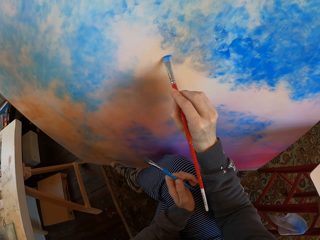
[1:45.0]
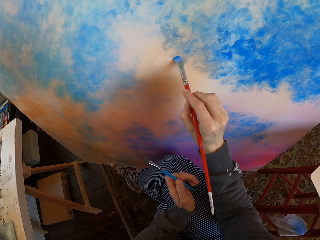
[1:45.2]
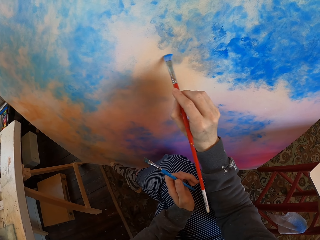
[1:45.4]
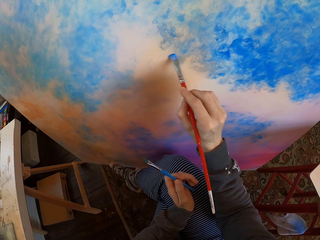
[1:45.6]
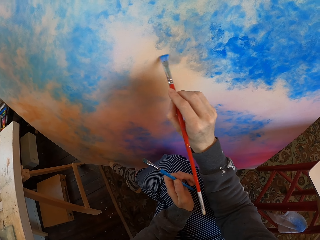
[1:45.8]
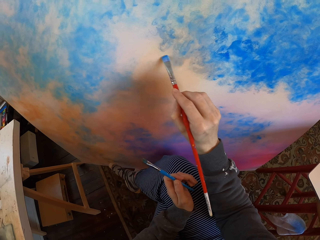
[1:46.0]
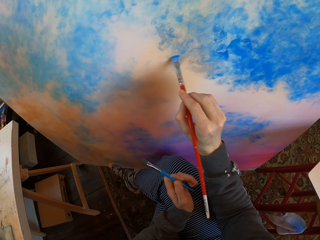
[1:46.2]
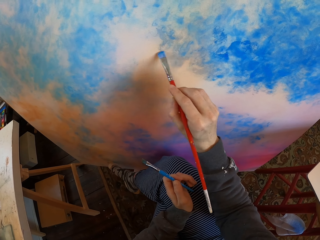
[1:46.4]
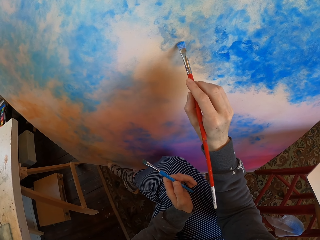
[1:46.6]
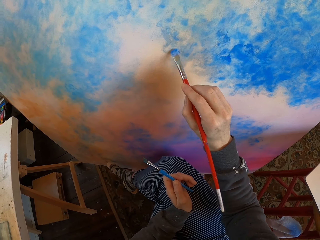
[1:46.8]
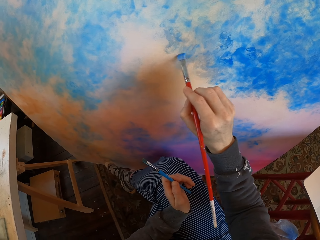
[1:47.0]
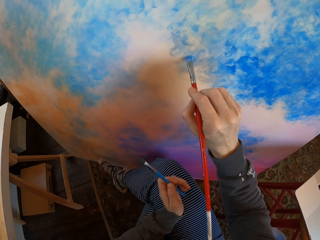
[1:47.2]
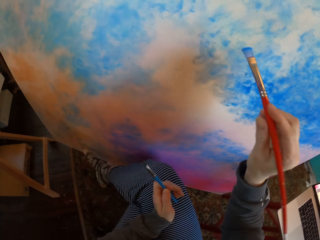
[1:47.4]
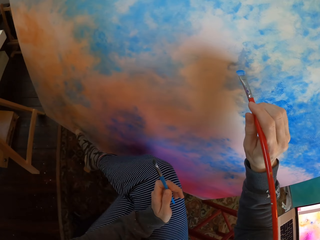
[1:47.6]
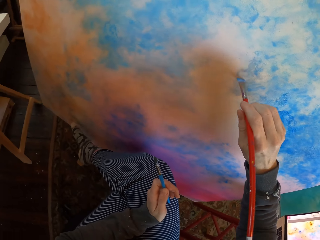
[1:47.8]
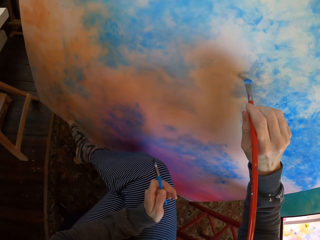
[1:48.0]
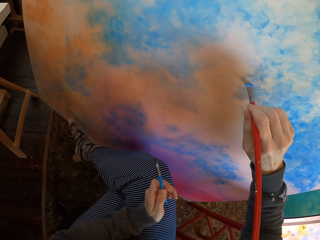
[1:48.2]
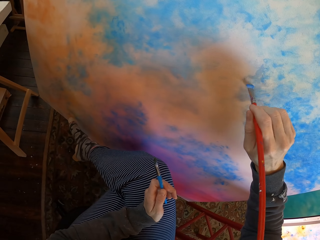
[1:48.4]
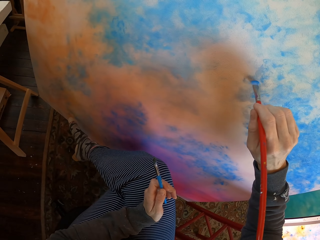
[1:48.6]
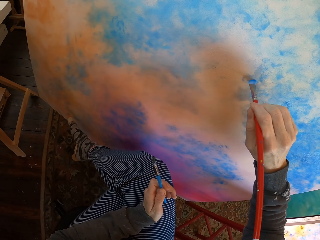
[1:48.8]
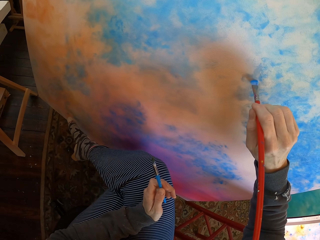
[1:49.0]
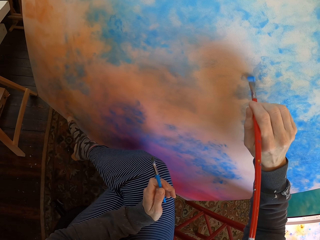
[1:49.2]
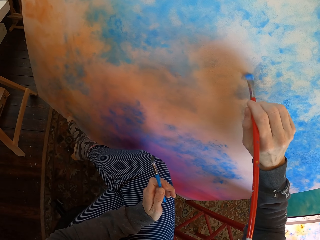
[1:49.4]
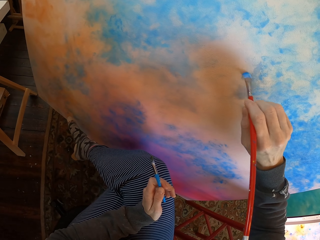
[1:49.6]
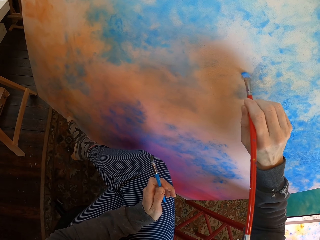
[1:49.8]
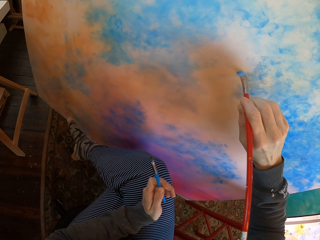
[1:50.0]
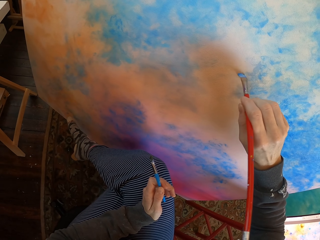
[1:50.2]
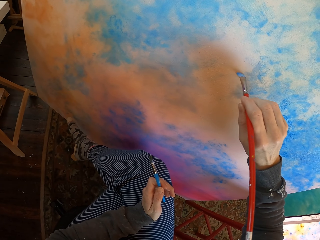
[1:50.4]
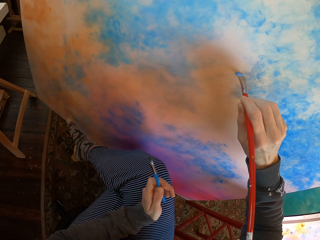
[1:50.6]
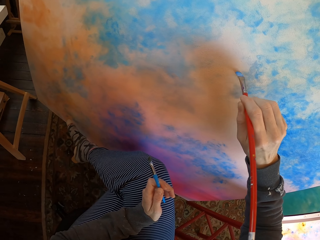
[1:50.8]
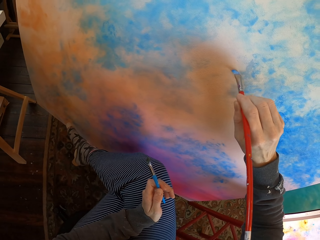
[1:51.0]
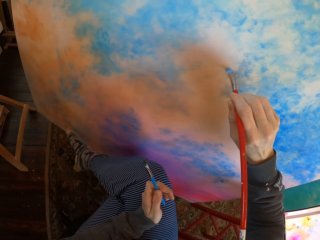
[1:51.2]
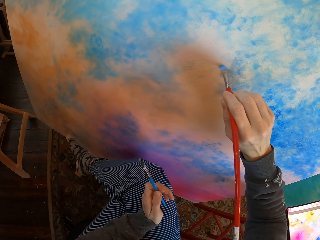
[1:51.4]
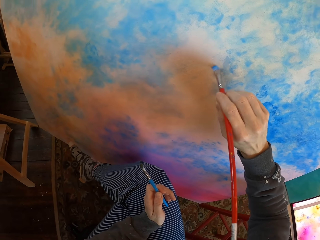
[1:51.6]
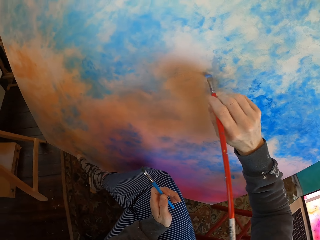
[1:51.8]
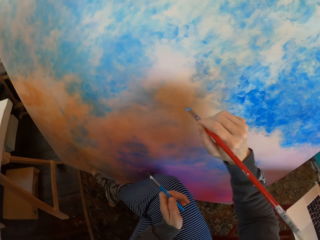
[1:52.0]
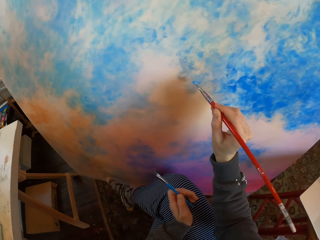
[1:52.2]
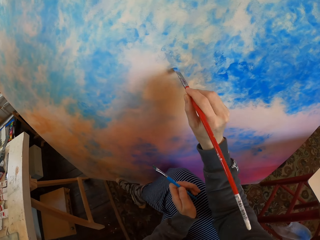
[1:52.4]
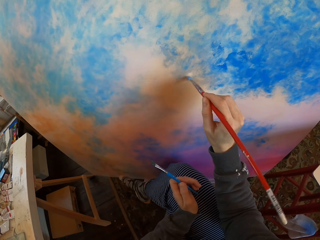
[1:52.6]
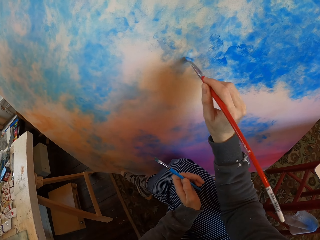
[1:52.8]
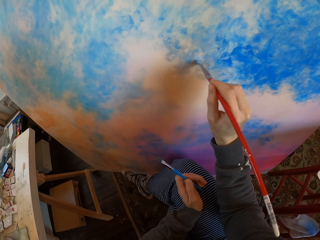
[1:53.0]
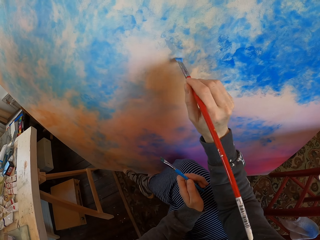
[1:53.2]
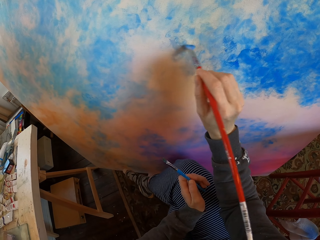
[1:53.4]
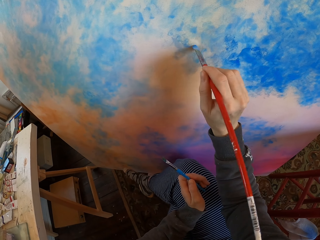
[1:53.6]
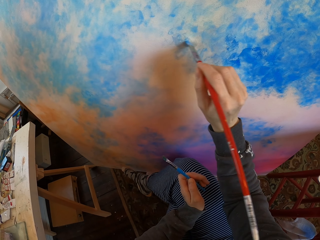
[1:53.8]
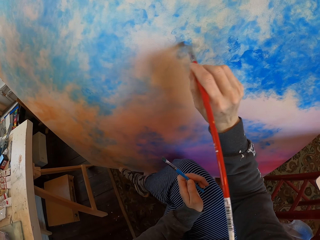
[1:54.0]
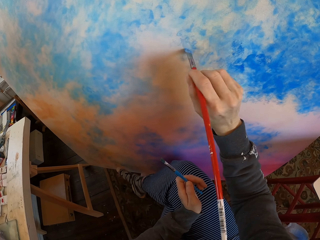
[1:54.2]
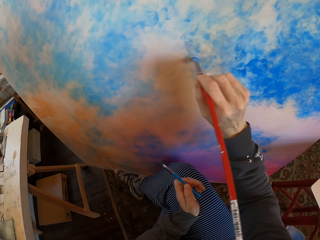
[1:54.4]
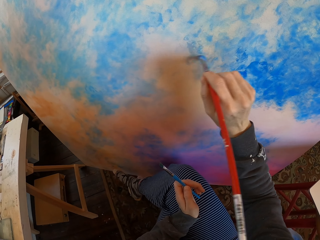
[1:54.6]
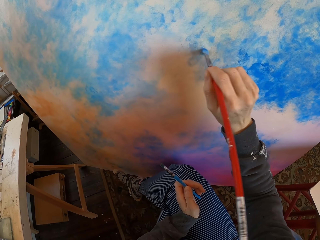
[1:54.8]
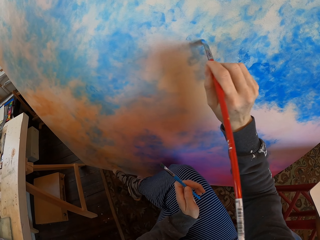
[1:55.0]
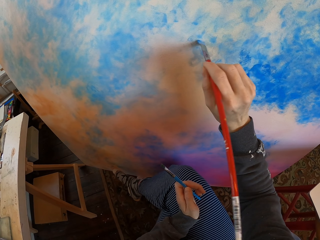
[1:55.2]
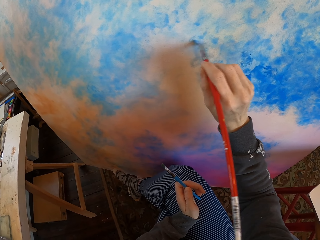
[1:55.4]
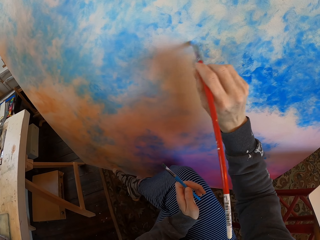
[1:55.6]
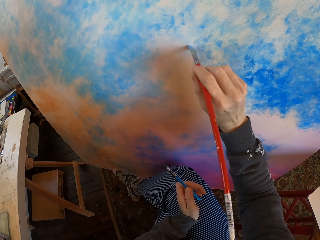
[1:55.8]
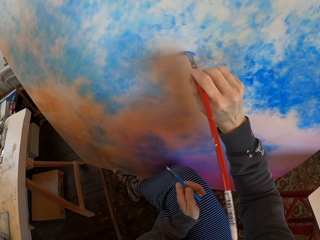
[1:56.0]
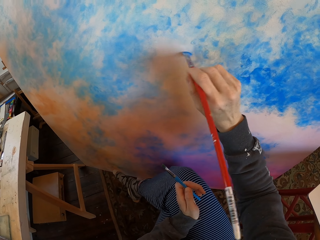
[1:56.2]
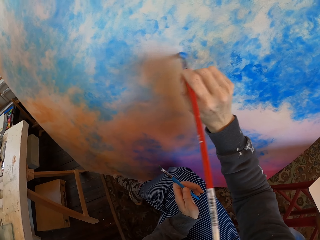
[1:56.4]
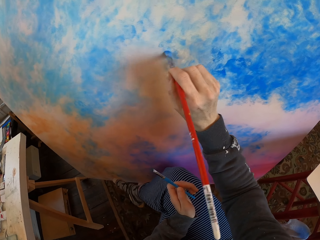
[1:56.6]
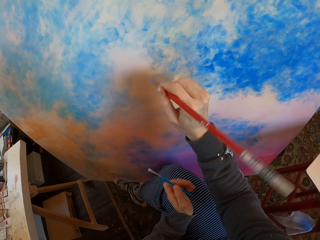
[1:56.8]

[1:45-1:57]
The camera wearer turns to the side. They color a board with a drawing color brush. They turn to the side. They color the board with the drawing color brush.

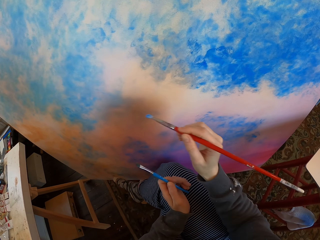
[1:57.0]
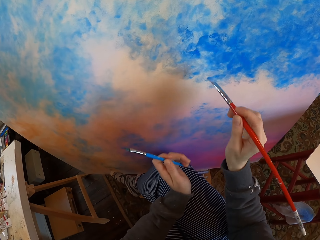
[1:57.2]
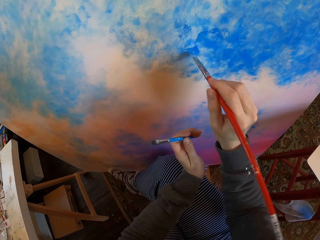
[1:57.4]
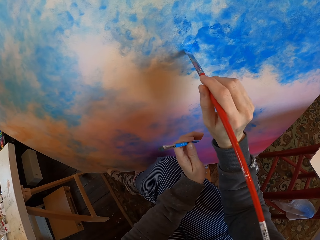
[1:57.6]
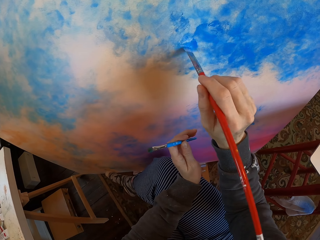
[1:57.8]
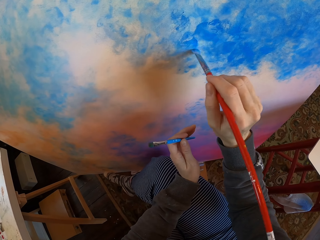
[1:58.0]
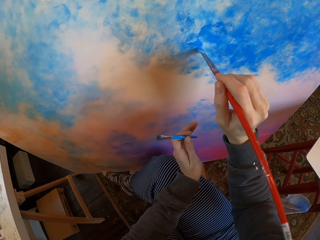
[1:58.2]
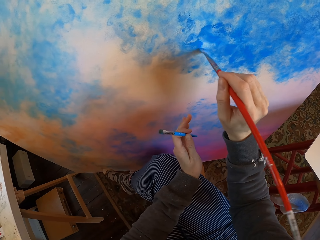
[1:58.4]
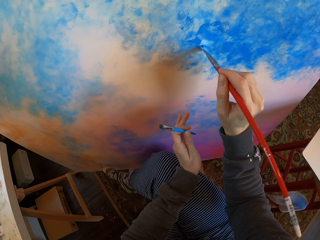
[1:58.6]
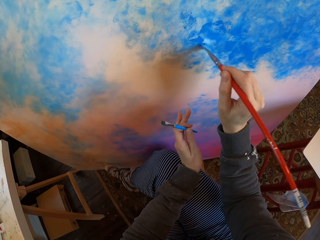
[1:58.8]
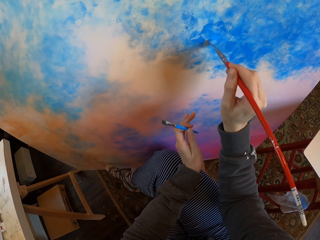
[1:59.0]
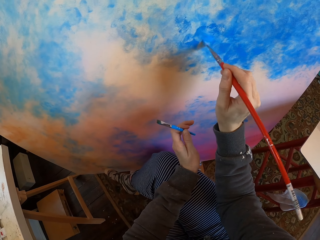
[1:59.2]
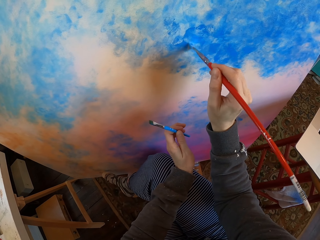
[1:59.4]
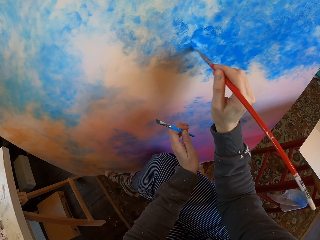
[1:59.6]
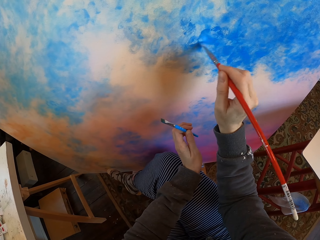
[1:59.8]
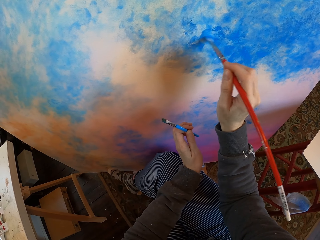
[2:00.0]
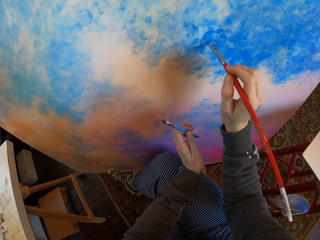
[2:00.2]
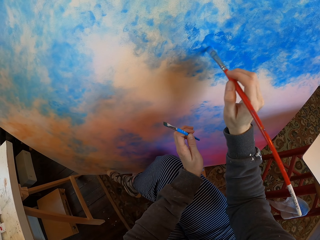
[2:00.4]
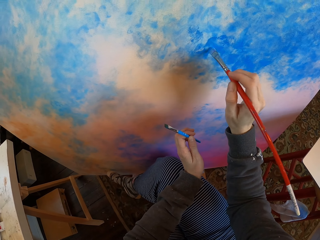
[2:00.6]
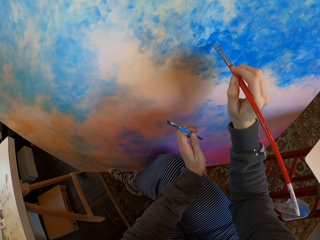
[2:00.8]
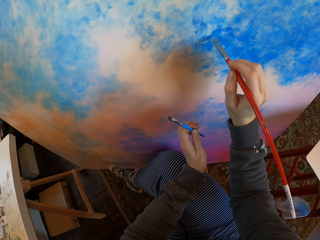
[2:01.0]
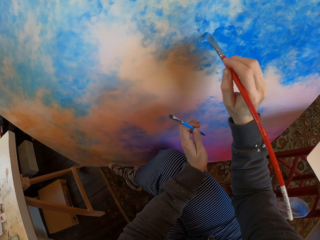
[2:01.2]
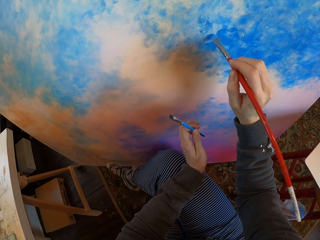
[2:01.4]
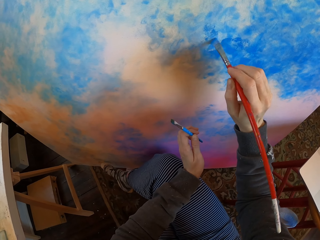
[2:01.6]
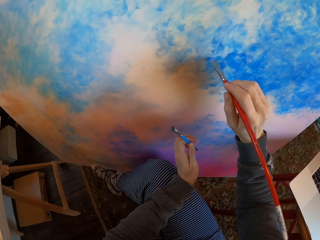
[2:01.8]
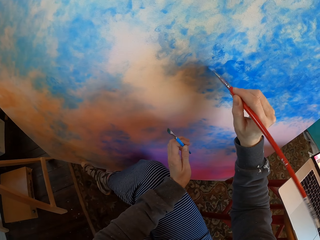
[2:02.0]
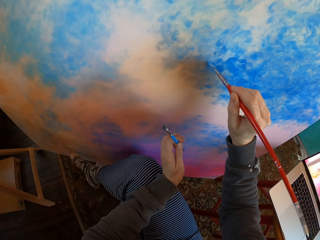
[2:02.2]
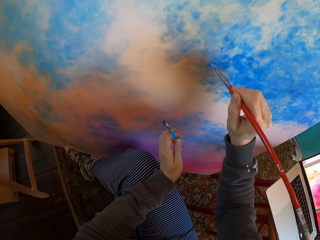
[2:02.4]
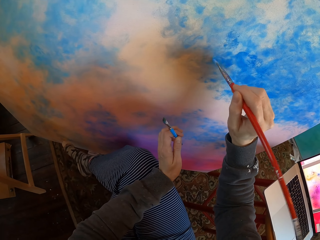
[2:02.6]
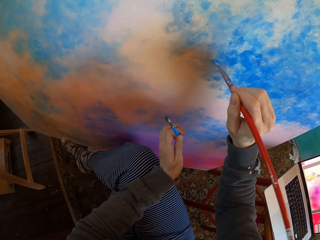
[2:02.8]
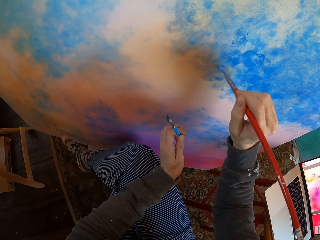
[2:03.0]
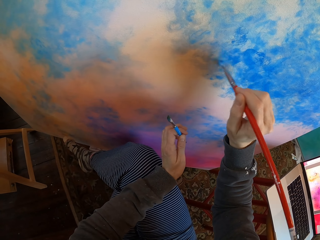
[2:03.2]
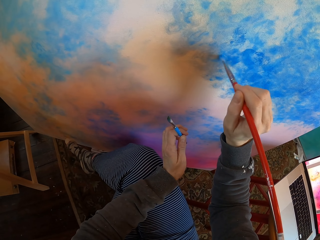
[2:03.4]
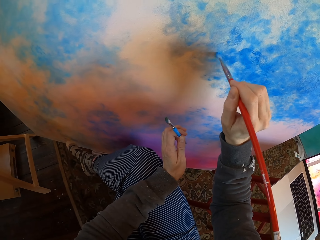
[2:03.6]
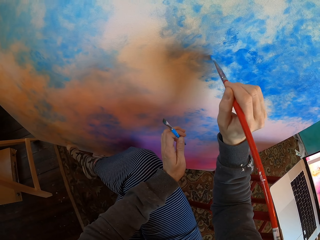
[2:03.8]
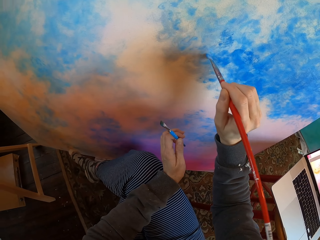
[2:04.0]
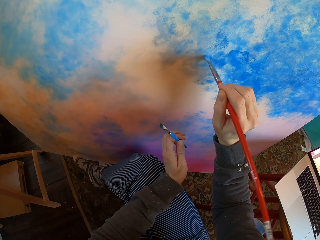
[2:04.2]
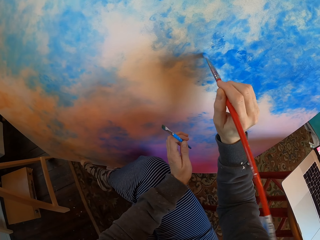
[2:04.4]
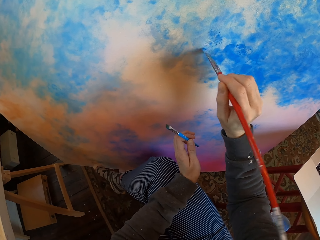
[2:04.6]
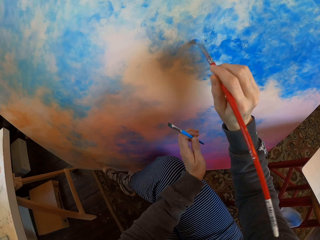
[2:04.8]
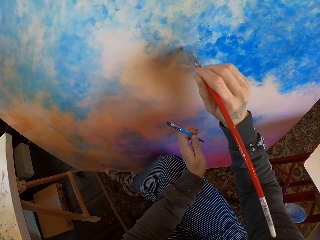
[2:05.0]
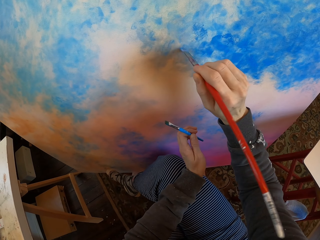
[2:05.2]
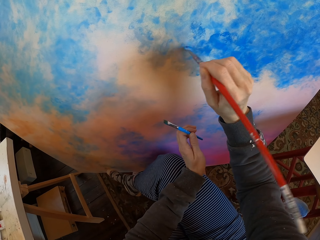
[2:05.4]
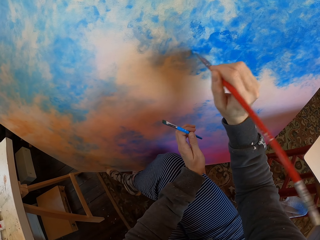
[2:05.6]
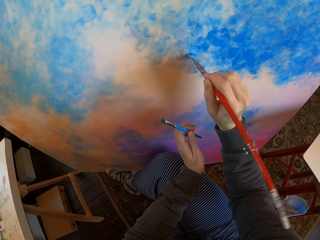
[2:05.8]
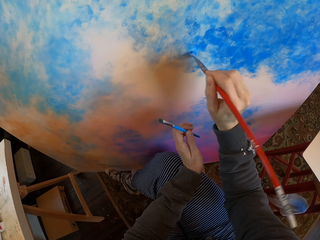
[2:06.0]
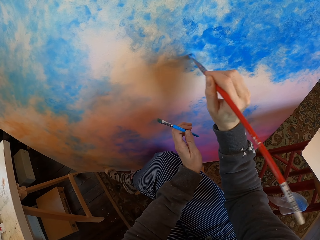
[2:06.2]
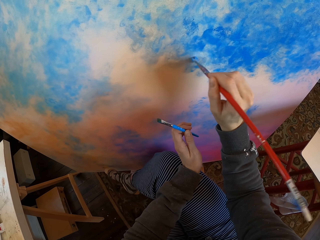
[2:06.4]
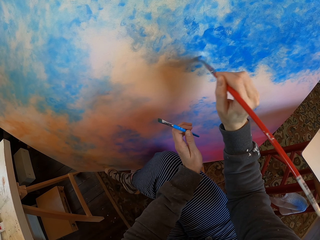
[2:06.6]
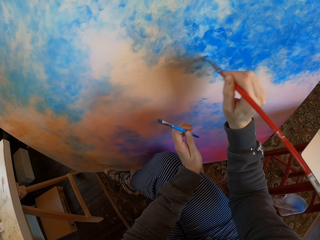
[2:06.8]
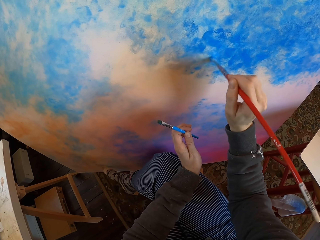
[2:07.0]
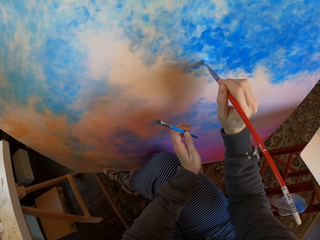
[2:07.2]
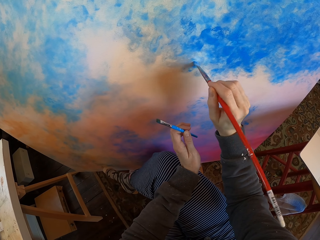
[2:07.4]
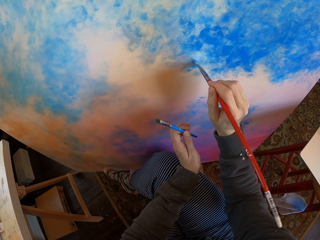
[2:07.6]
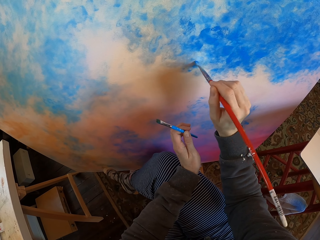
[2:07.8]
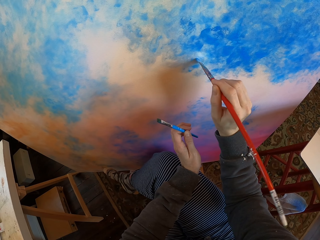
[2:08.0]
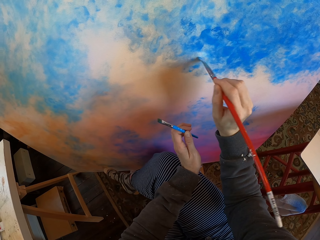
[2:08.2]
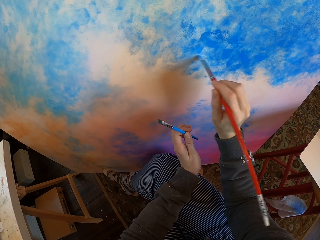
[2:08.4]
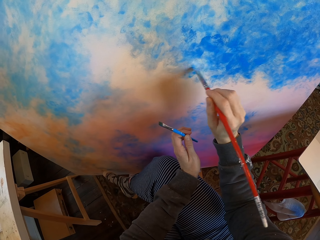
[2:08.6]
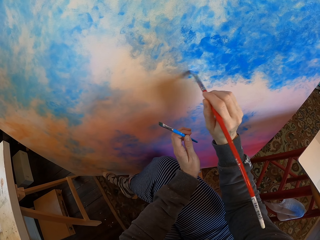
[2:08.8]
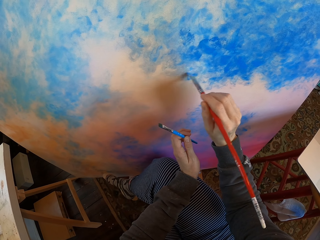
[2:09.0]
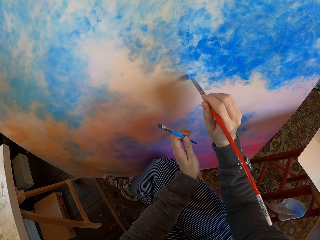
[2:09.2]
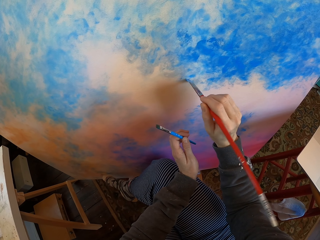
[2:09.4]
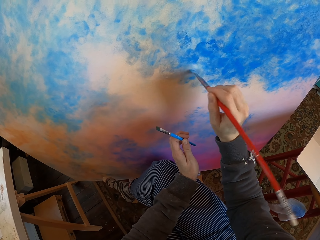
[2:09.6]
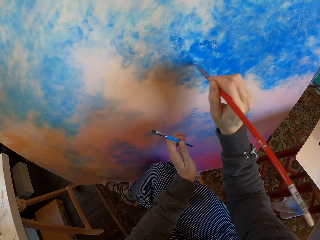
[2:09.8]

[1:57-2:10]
The camera wearer turns to the side. They color a board with a drawing color brush. They turn to the side. They color the board with the drawing color brush.
